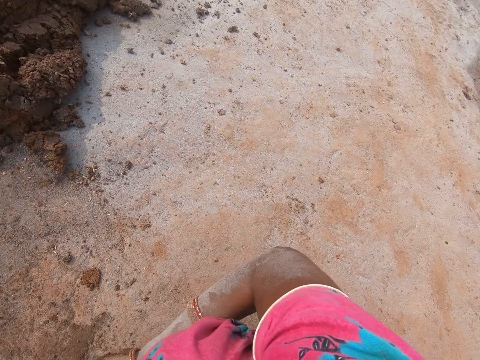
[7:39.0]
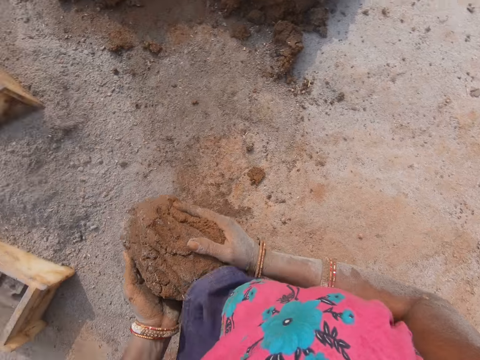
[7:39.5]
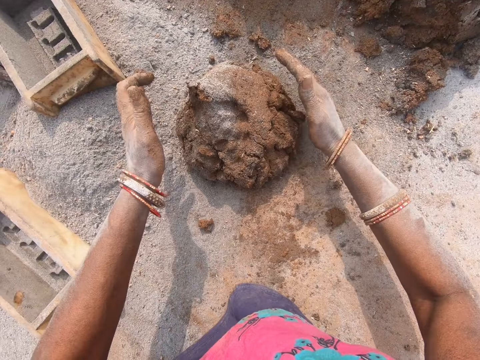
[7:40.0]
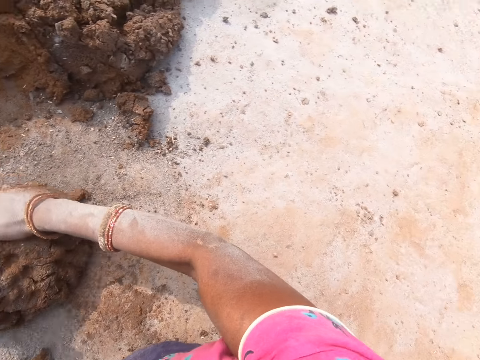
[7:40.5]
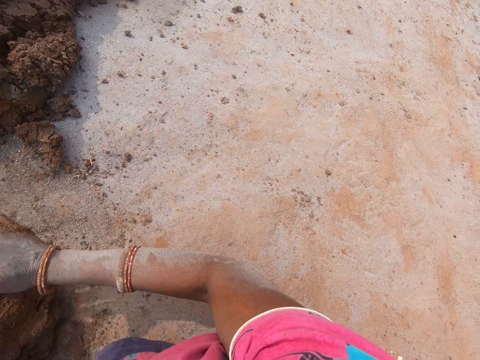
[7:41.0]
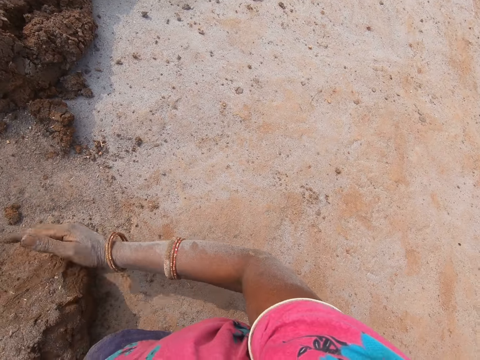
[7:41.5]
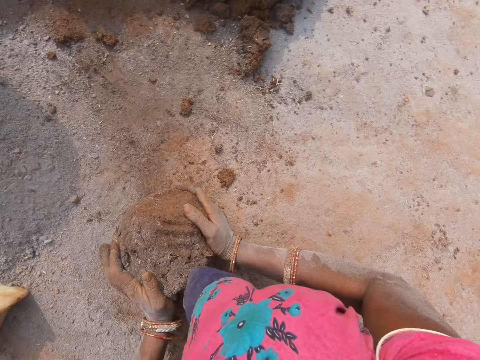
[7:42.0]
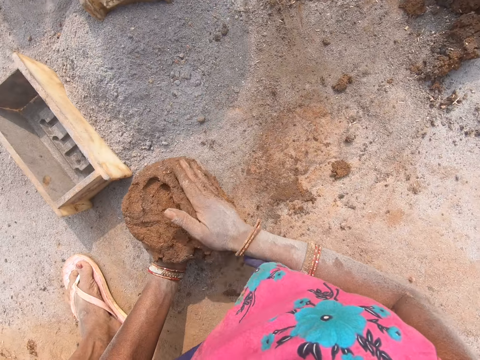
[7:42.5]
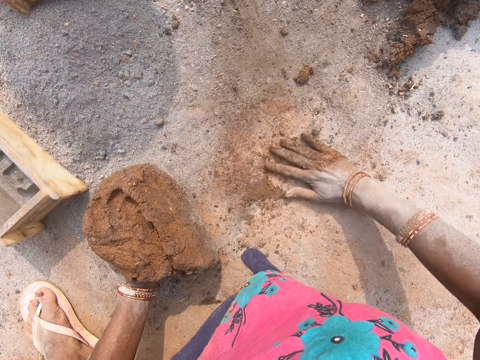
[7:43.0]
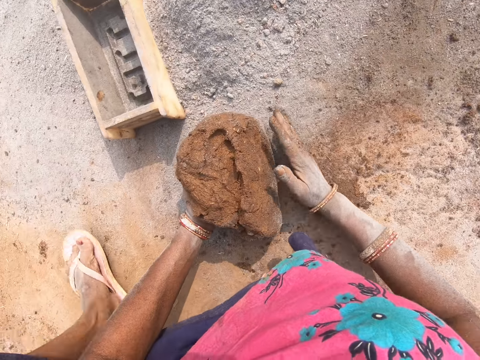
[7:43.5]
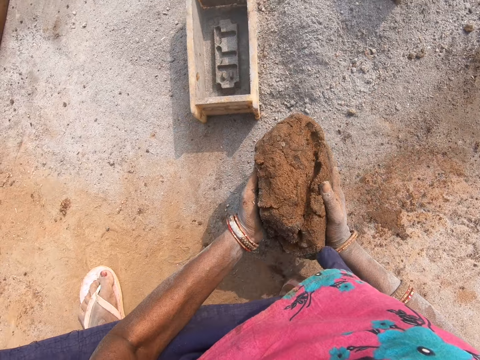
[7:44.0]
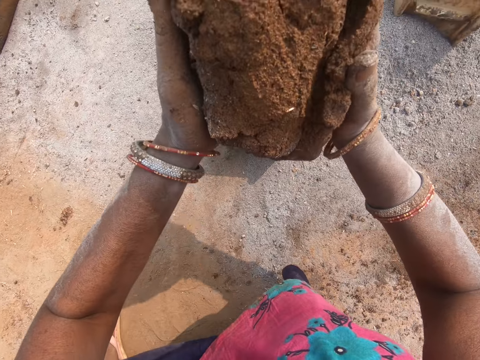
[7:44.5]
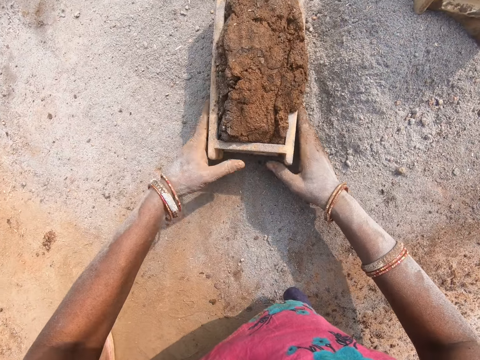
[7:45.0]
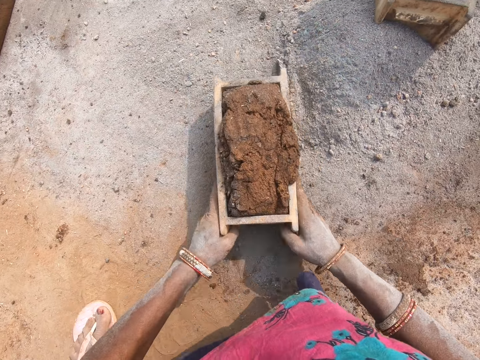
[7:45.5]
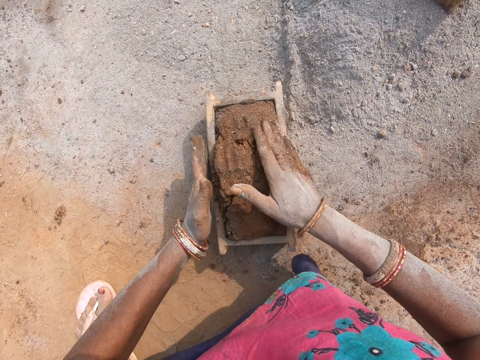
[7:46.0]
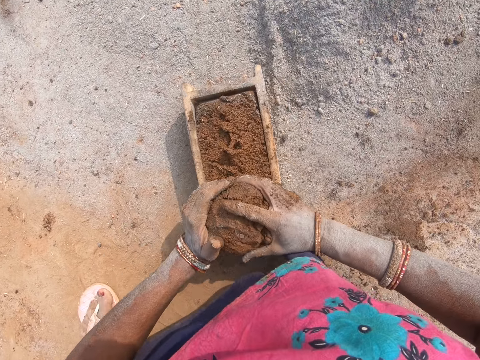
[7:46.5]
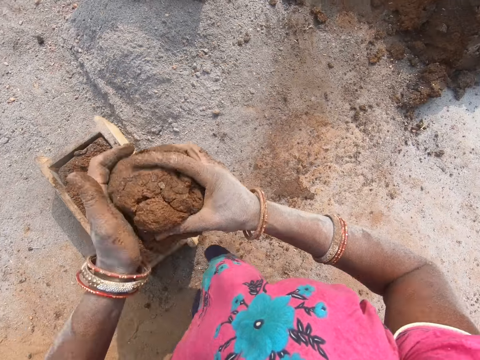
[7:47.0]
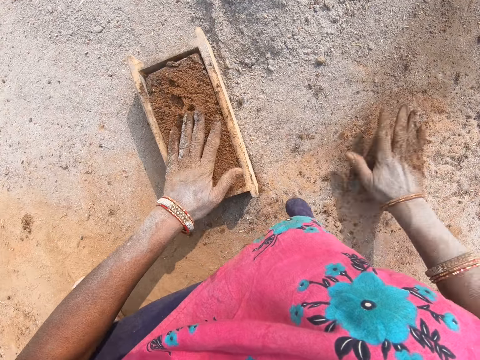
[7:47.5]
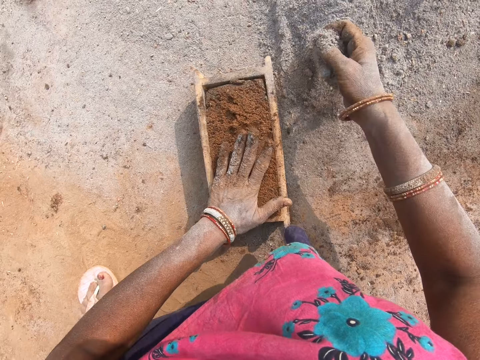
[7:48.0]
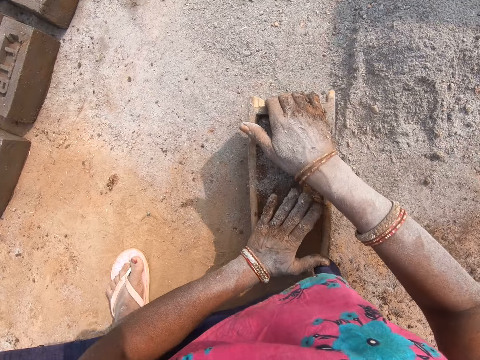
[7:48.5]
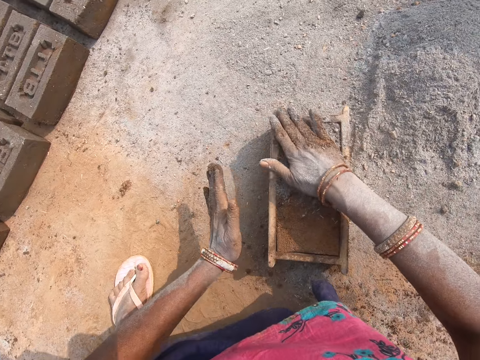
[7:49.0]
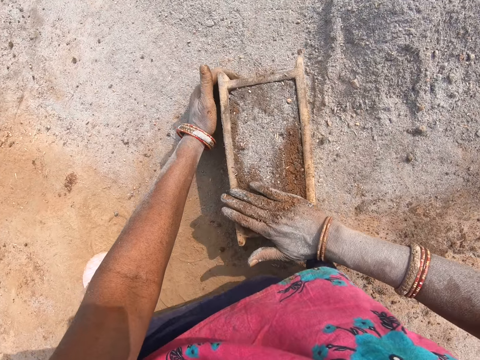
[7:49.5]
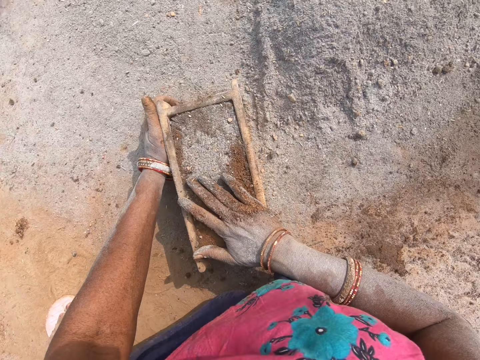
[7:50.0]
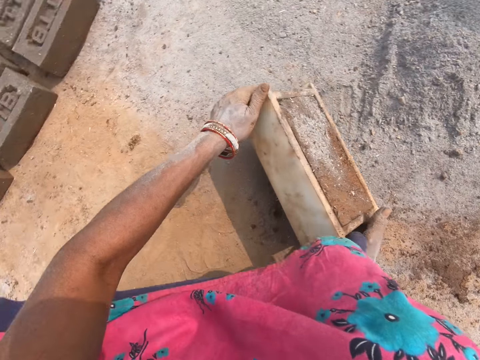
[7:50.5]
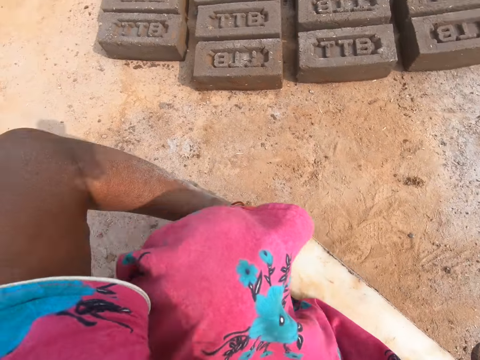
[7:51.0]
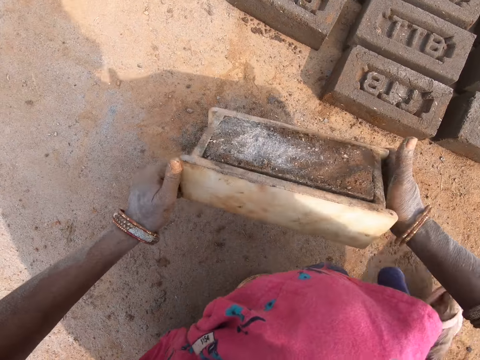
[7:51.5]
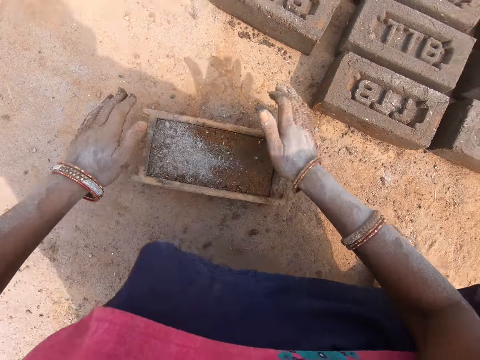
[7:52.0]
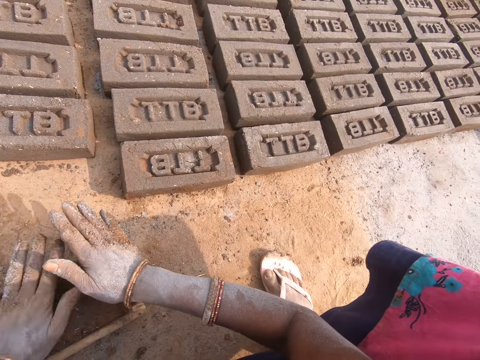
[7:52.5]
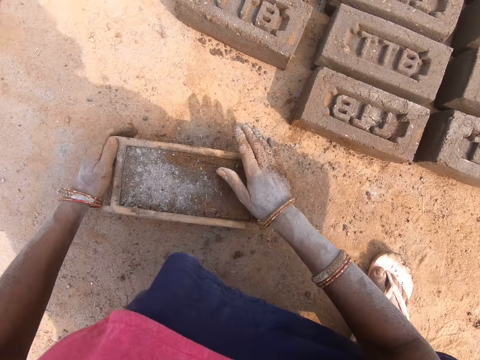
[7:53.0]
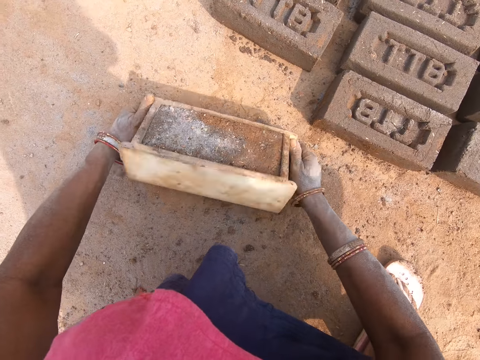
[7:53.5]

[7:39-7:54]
The camera wearer looks around. They put the clay on the ground. They mold the soil with both hands. They roll the clay with hands on the ground. They look around. They mold the soil with both hands. They pick the clay. They put the clay in the brick mould. They move the brick mould. They remove the excess clay on the brick mould with hands. They throw the excess clay on the ground. They rub the hands on the ground. They scoop the sand with the right hand. They put the sand on the clay in the brick mould. They press the clay with hands. They pick the brick mould. They carry the brick mould with both hands. They put the brick mould down. They press the mould with both hands. They press the clay with hands.

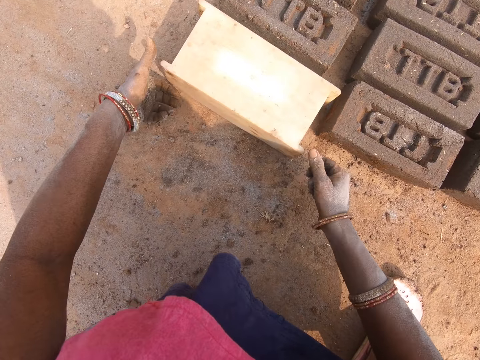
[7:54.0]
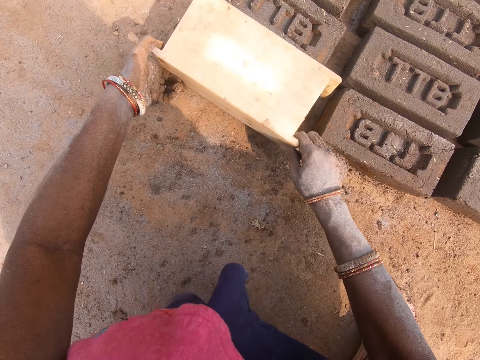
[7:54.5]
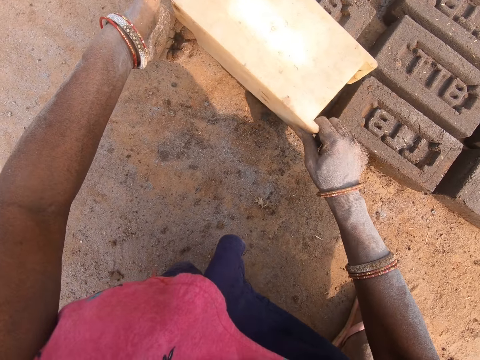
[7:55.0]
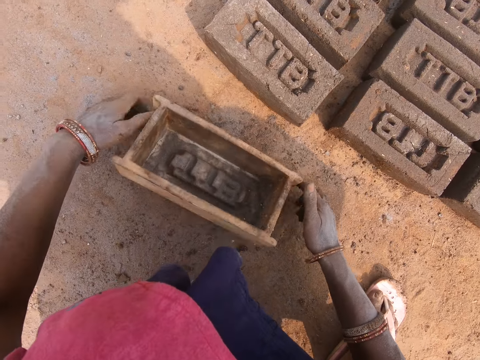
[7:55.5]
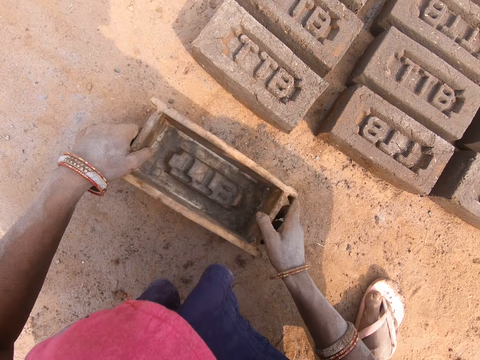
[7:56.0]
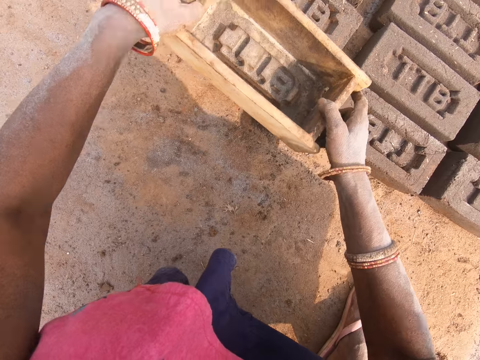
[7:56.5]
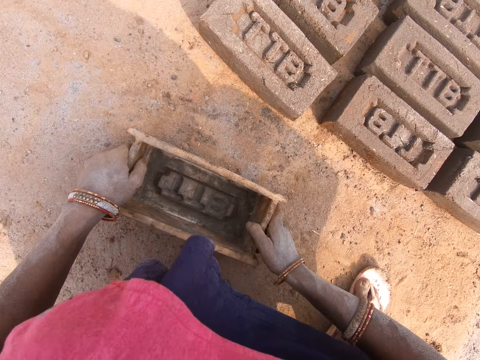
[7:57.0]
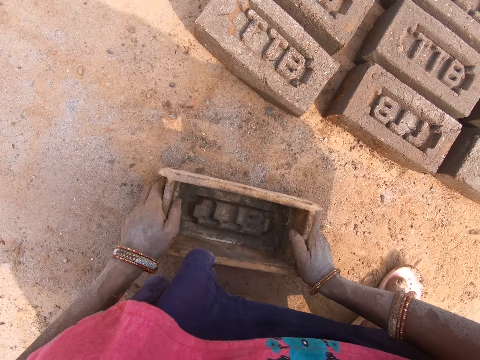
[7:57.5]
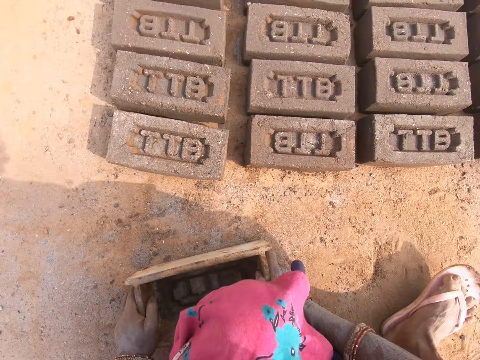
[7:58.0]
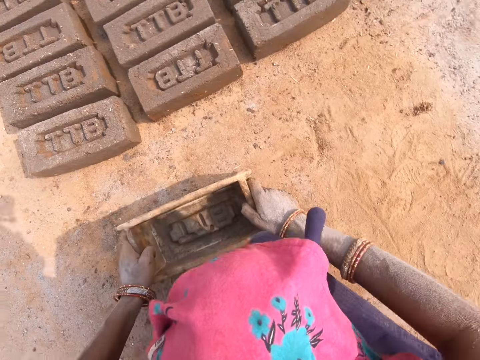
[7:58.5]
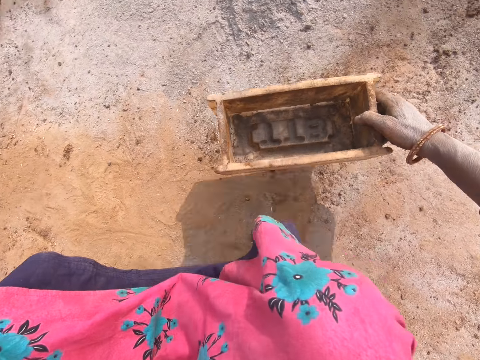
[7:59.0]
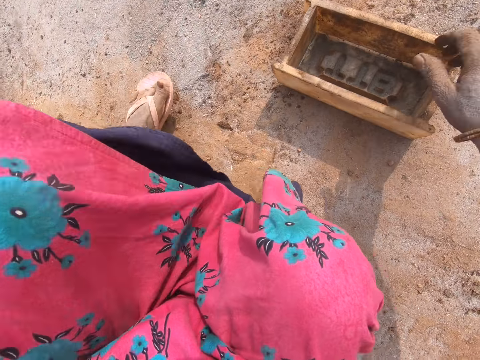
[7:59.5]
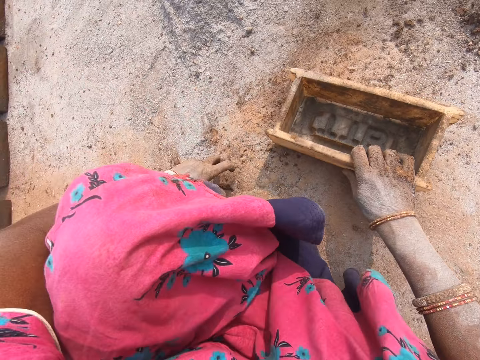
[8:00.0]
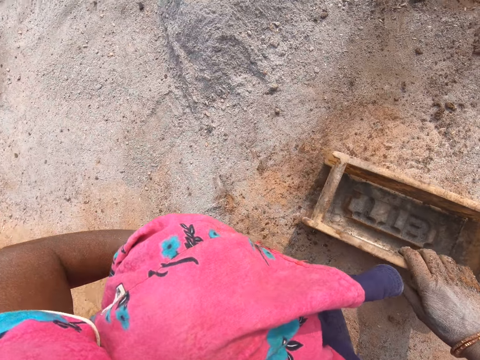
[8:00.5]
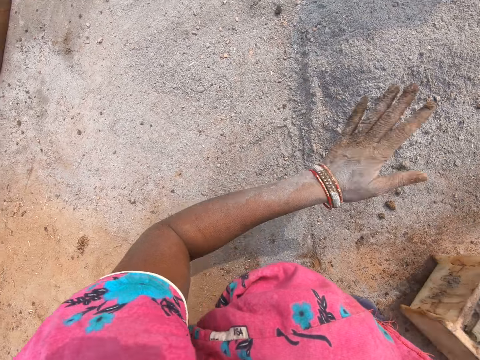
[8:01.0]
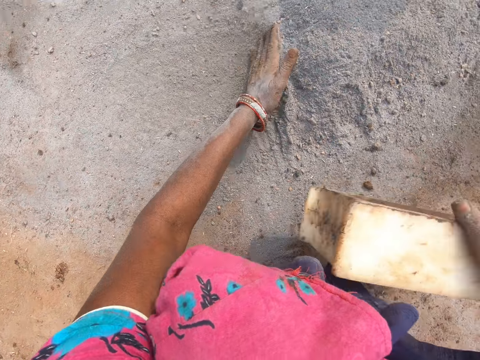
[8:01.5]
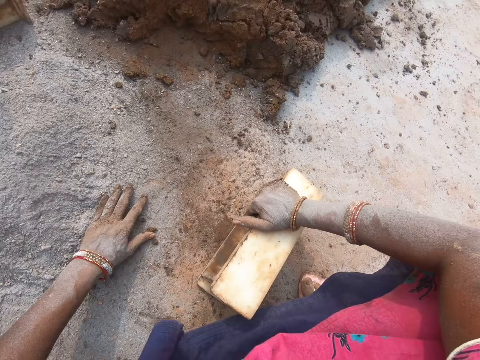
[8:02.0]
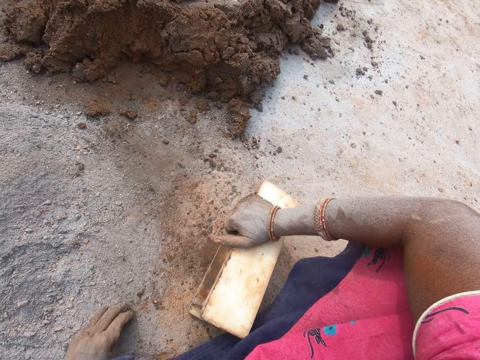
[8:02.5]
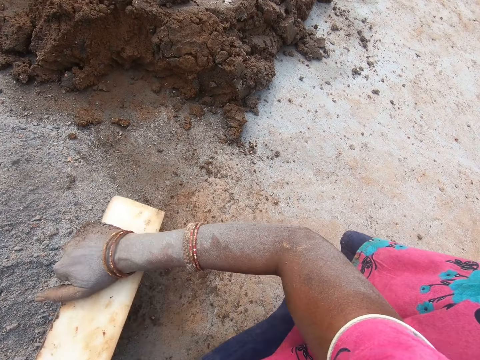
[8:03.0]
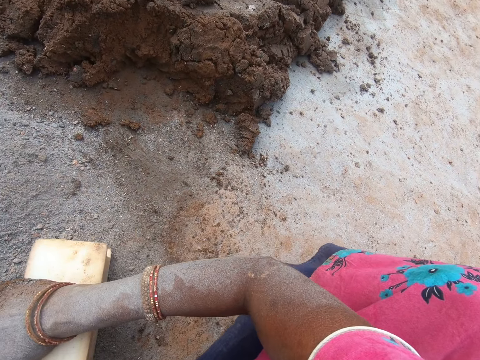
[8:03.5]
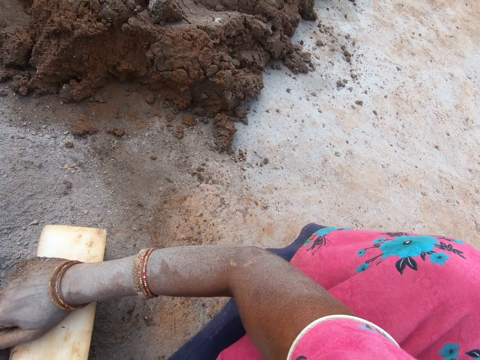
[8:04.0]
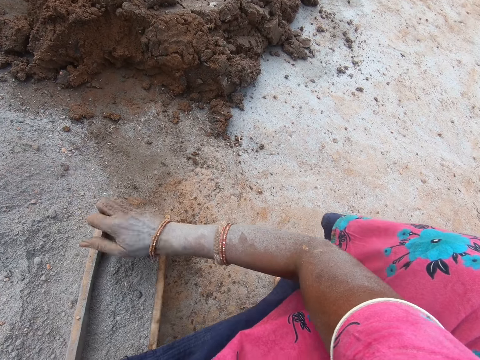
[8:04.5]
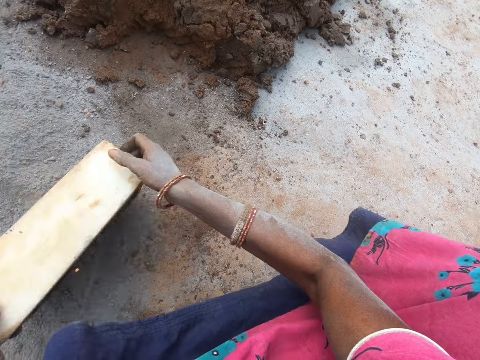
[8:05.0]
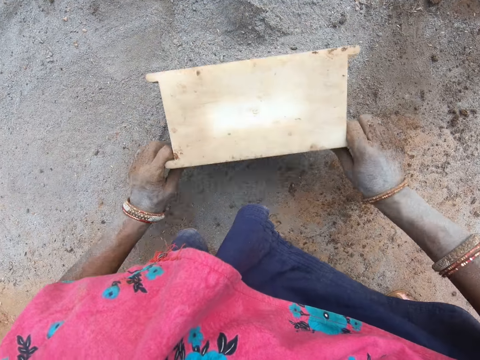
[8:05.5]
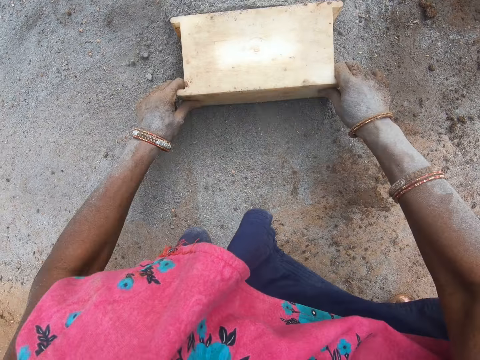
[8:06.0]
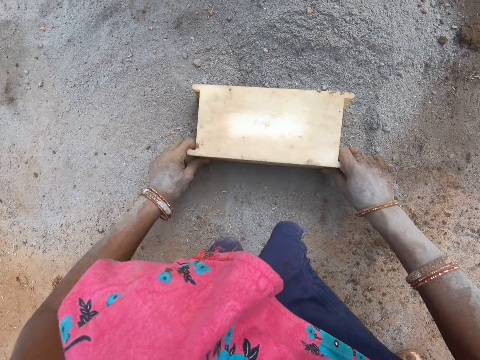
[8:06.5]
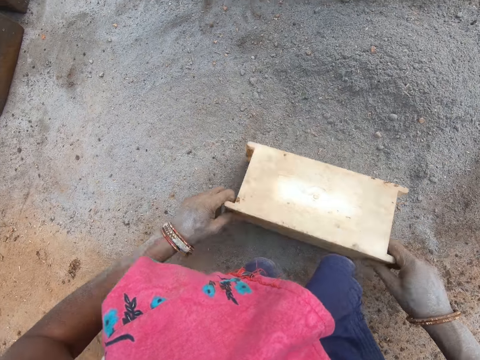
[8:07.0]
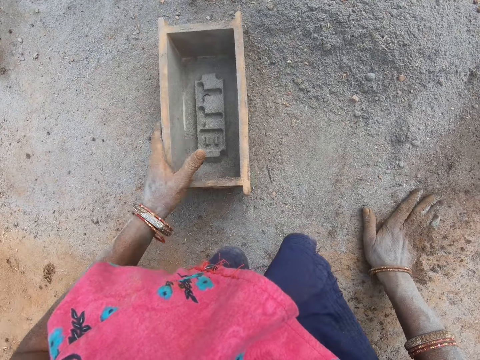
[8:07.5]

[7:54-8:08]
The camera wearer flips the brick mould. They put the brick on the ground. They pick the brick mould. They remove the brick mould from the brick mould. They put the brick mould on the ground. They press the brick with the brick mould. They put the brick mould on the ground. They pick the brick mould. They turn around. They put the brick mould on the ground. They hold the brick mould with the right hand. They move the sand with the left hand. They put the sand in the brick mould. They pour the sand on the ground. They flip the brick mould. They move the sand with the brick mould. They spread the soil on the ground. They put the brick mould on the ground.
